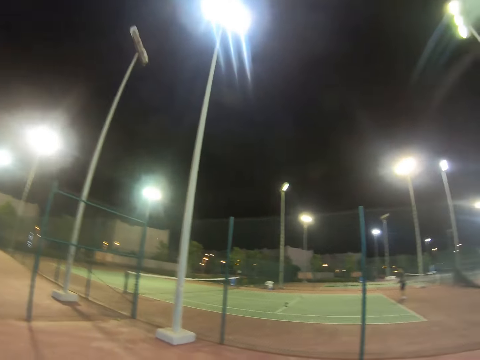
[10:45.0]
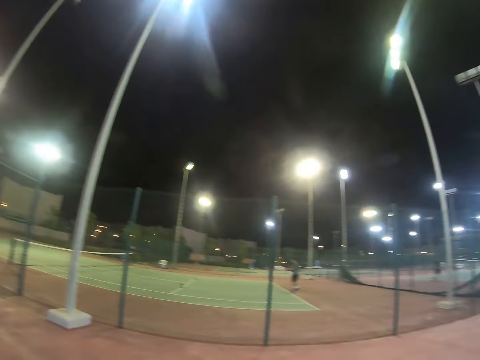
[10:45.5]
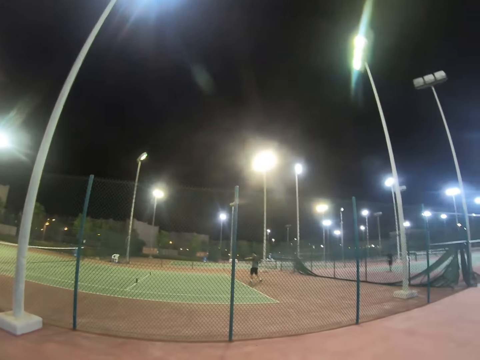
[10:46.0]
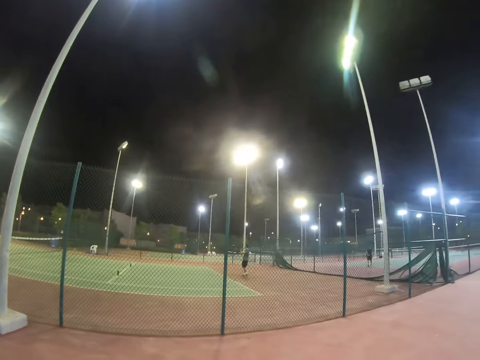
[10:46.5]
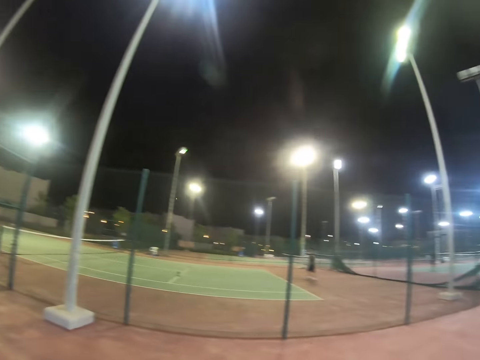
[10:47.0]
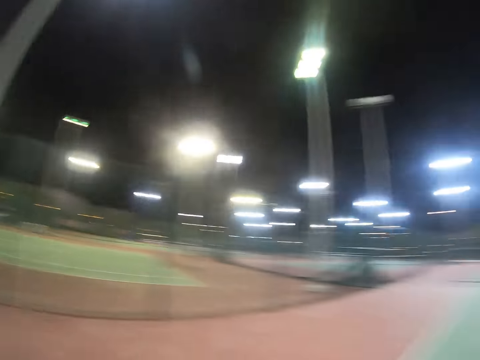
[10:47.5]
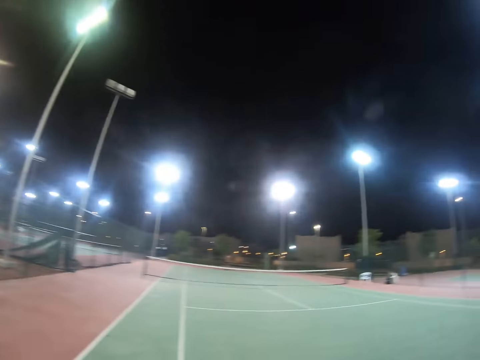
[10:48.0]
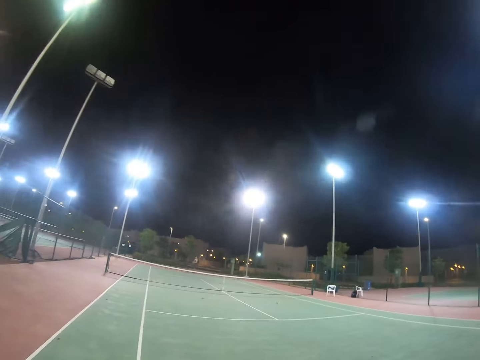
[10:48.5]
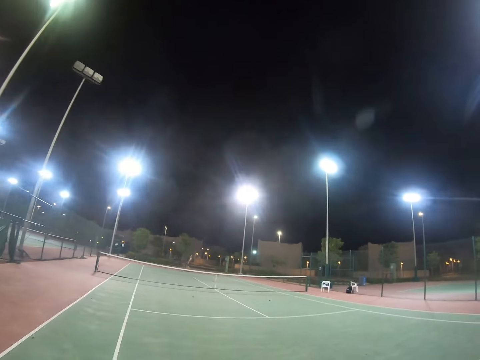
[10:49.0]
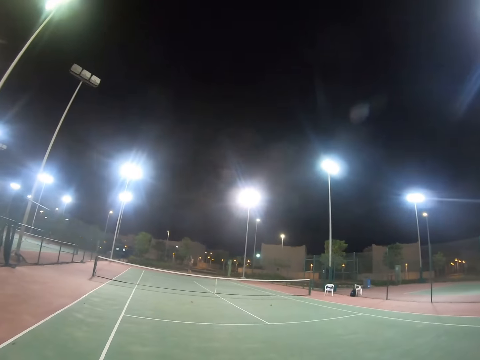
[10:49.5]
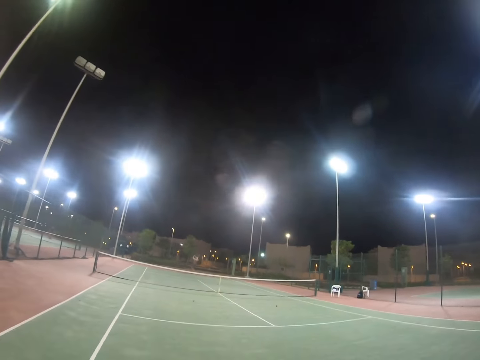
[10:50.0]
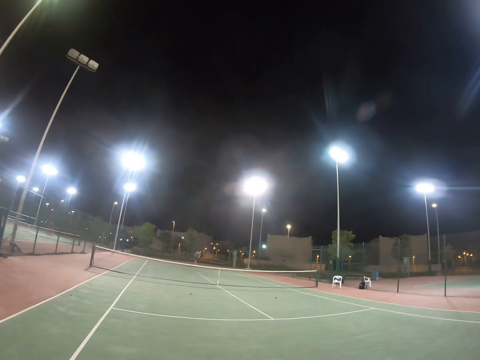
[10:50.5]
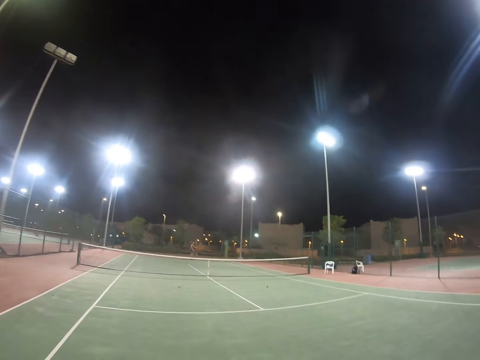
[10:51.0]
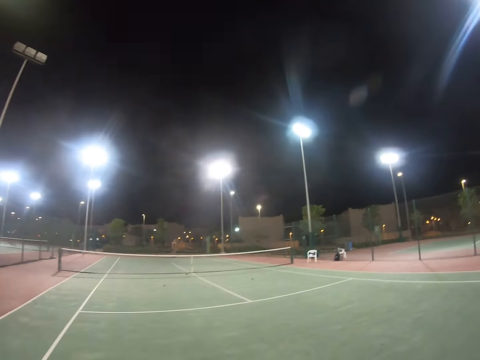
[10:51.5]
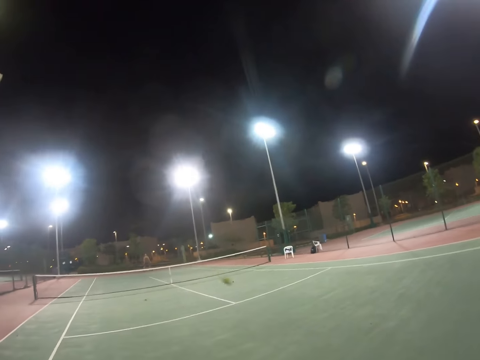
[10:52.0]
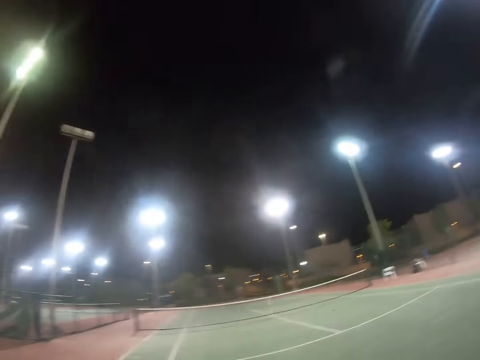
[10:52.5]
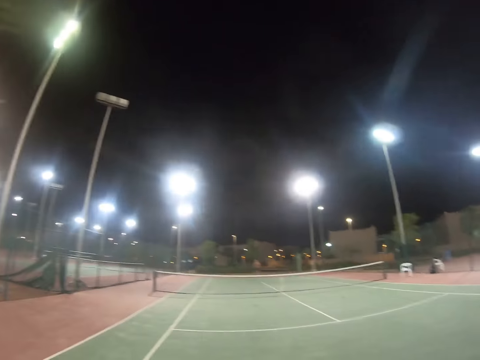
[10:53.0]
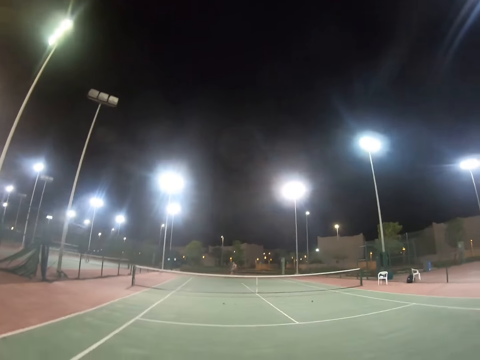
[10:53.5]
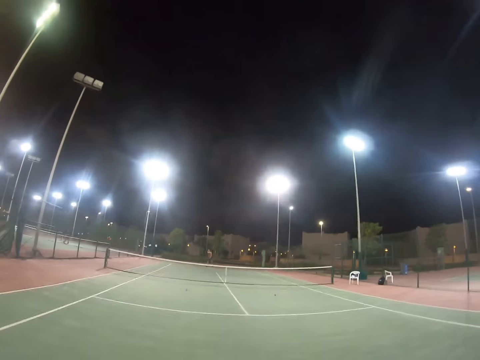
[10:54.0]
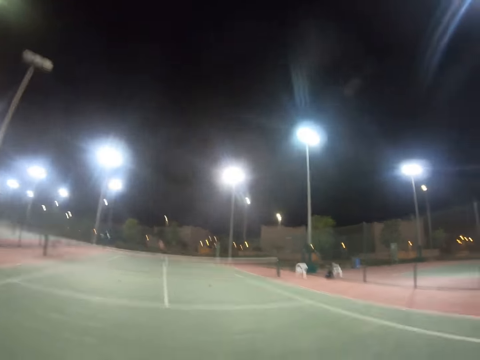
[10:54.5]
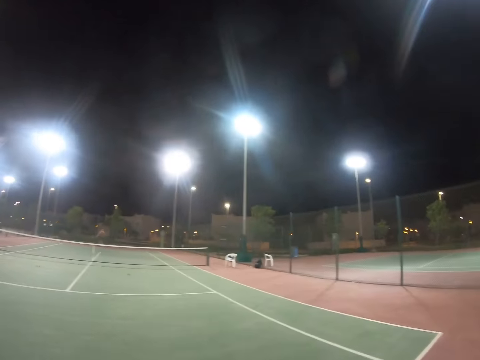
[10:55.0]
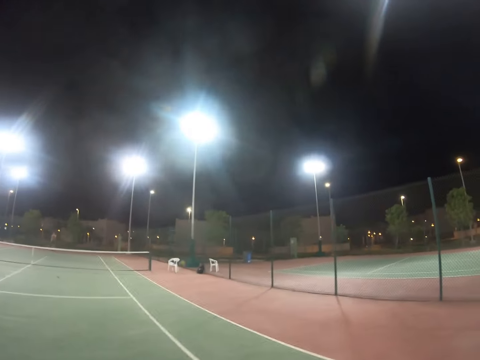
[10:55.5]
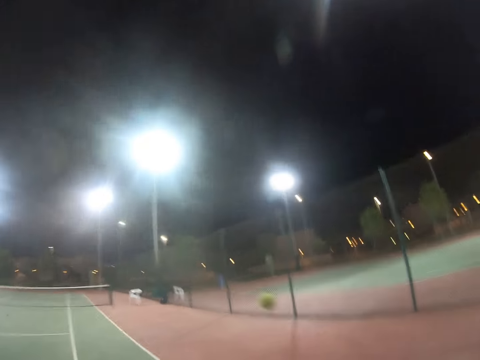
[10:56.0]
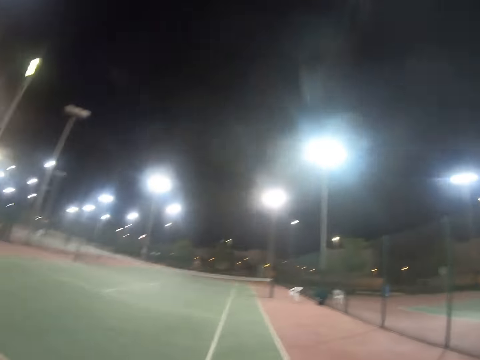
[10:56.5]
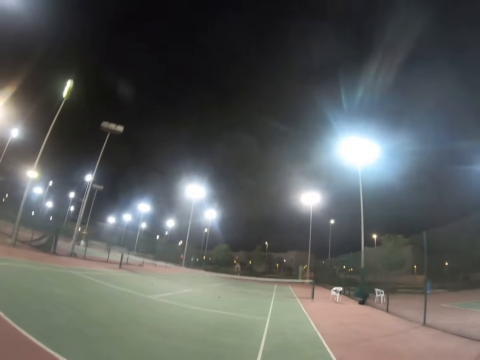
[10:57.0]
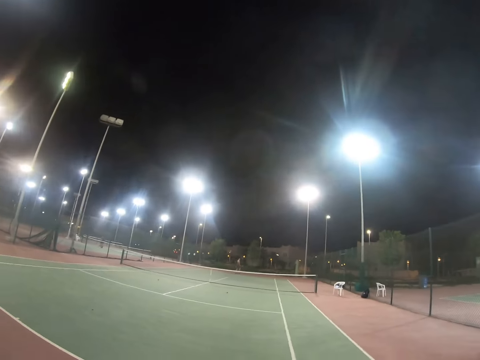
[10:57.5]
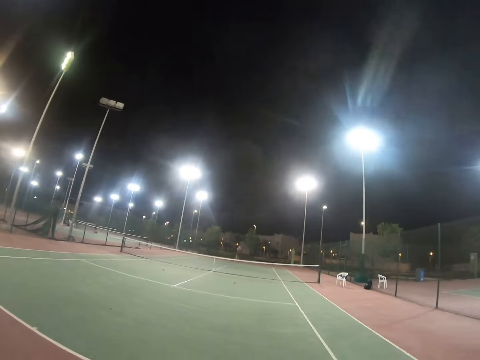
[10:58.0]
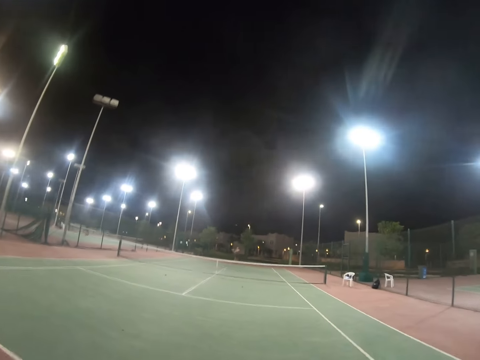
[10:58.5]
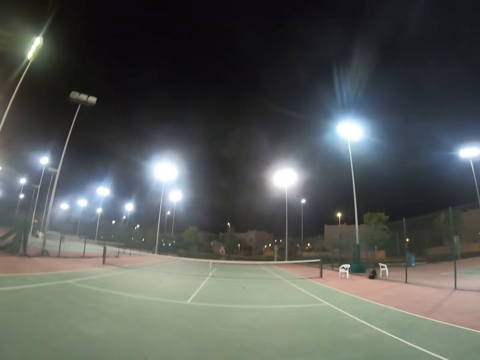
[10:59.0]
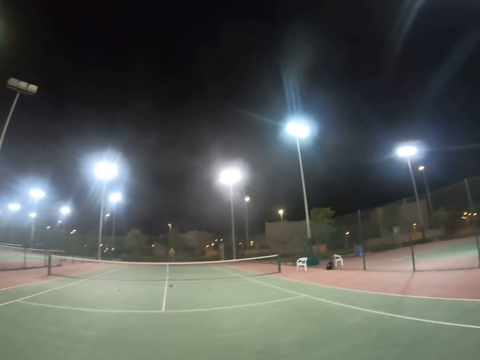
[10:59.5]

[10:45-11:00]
The camera wearer is looking sideways. A person appears doing something.

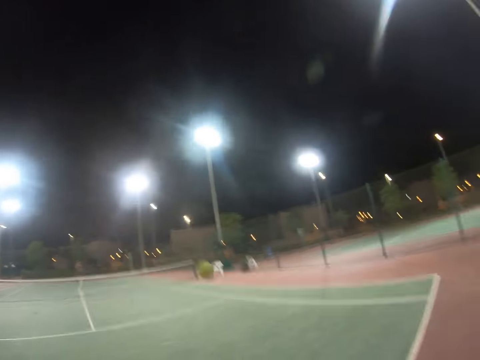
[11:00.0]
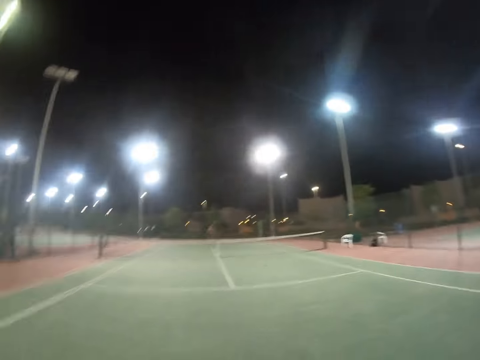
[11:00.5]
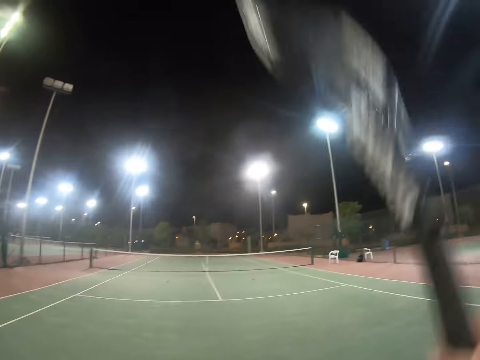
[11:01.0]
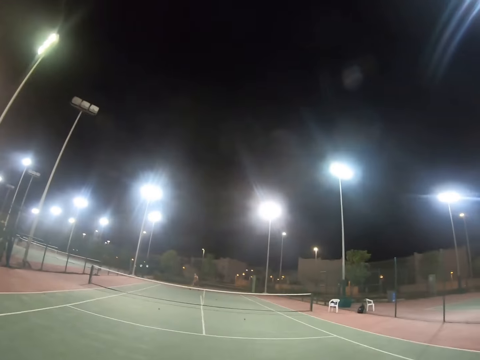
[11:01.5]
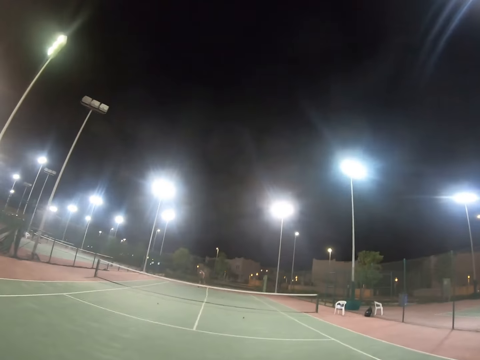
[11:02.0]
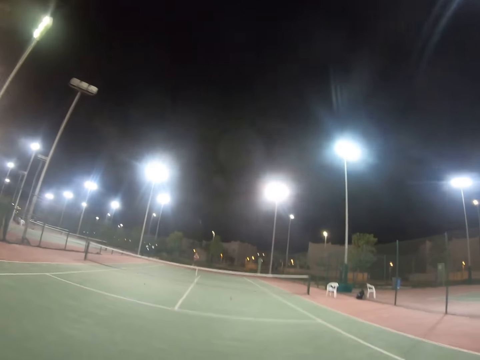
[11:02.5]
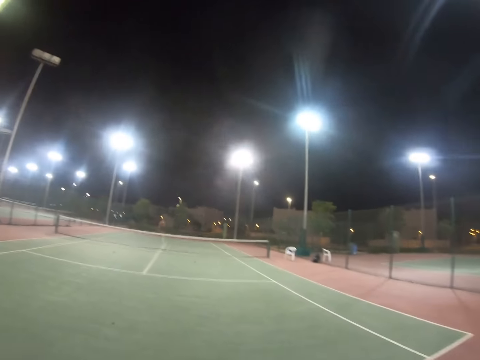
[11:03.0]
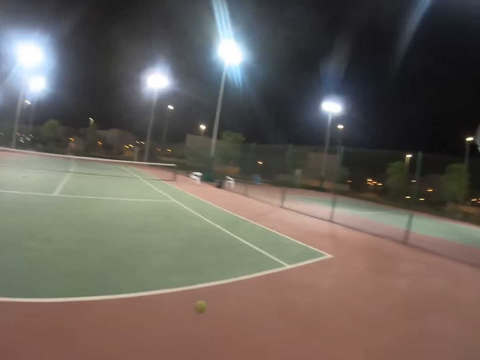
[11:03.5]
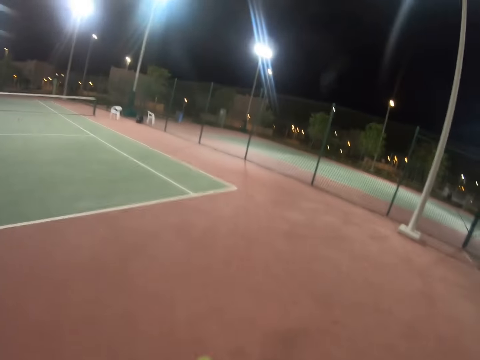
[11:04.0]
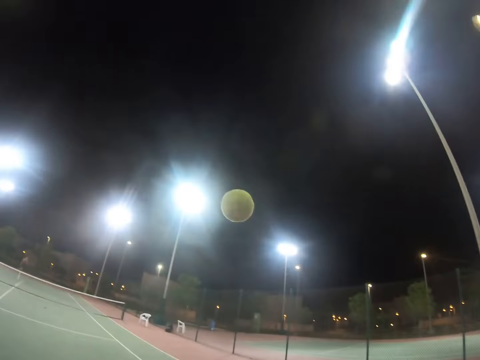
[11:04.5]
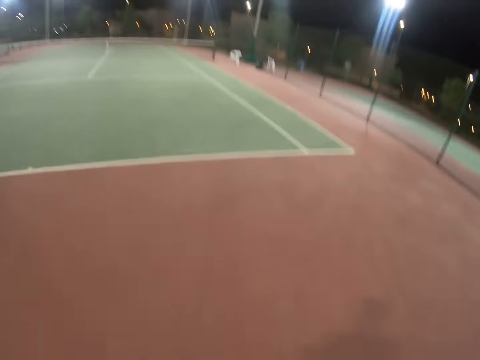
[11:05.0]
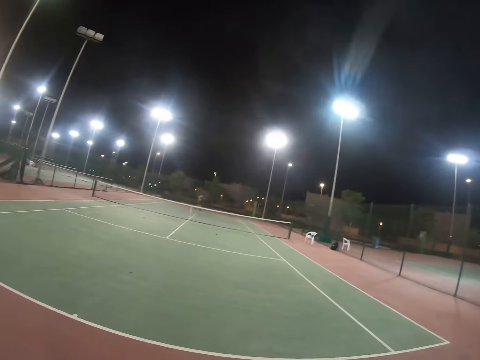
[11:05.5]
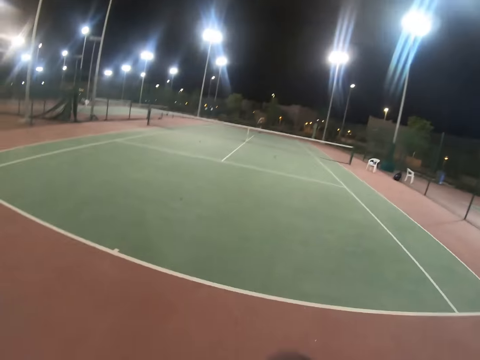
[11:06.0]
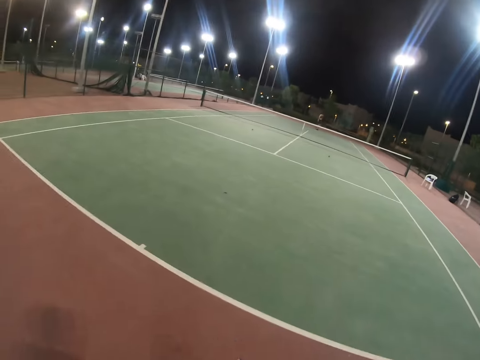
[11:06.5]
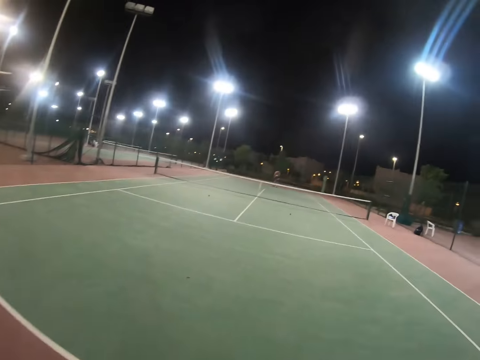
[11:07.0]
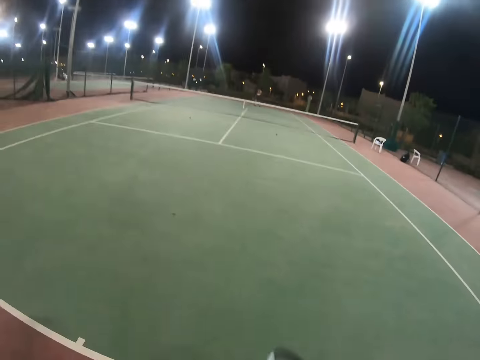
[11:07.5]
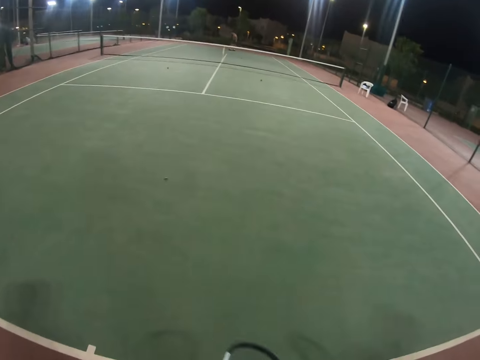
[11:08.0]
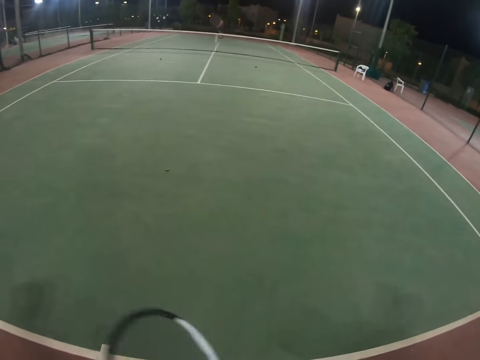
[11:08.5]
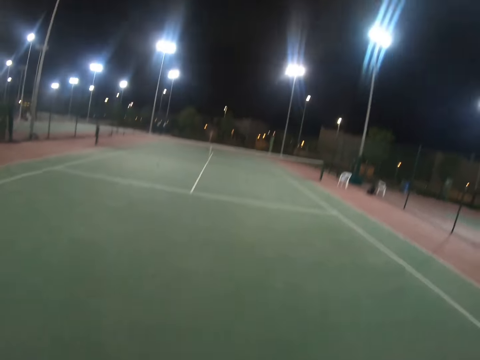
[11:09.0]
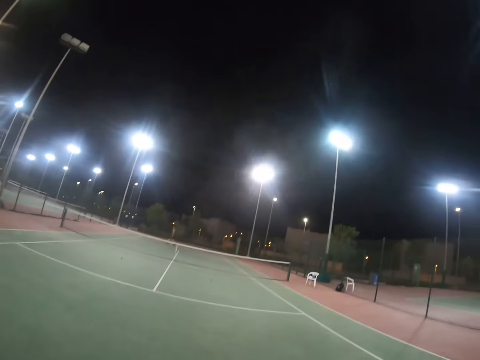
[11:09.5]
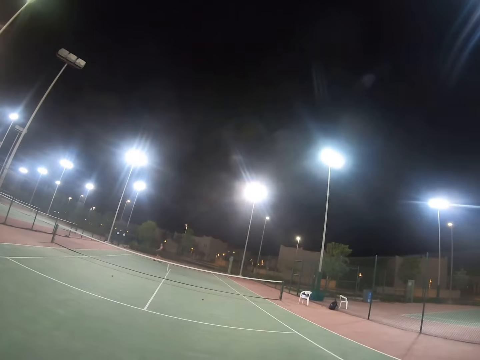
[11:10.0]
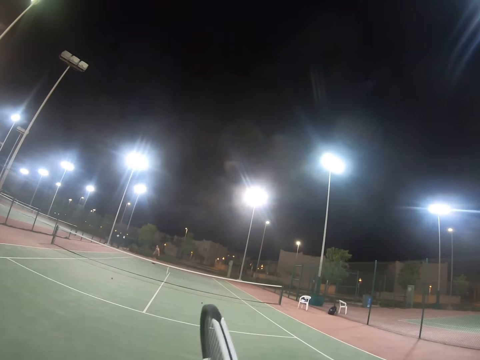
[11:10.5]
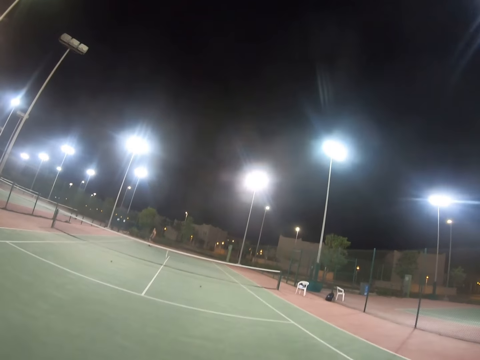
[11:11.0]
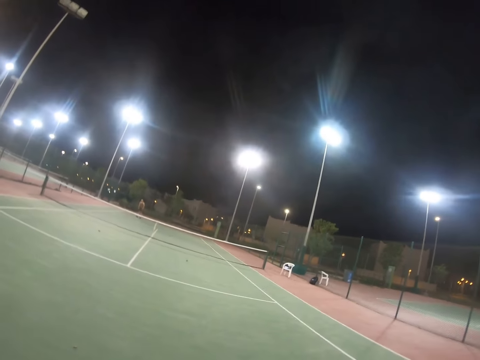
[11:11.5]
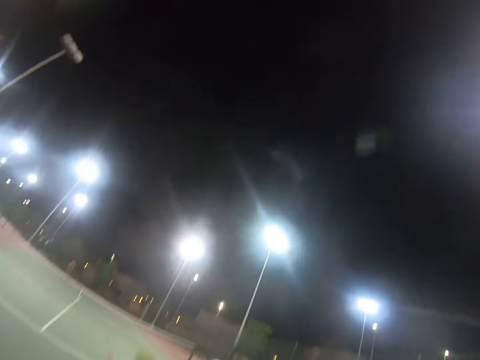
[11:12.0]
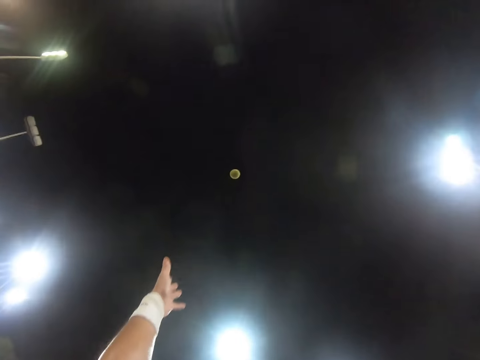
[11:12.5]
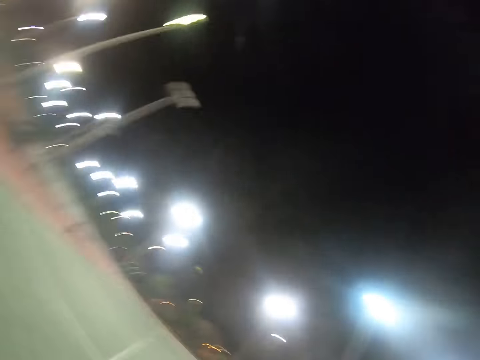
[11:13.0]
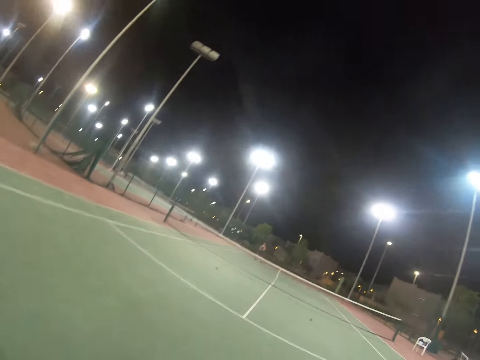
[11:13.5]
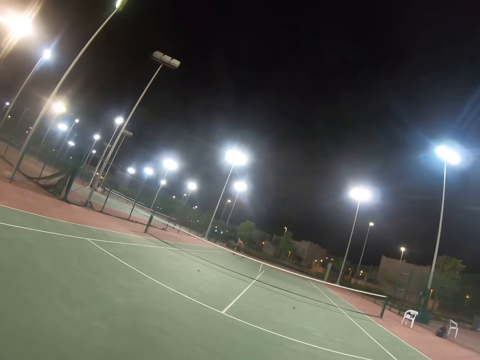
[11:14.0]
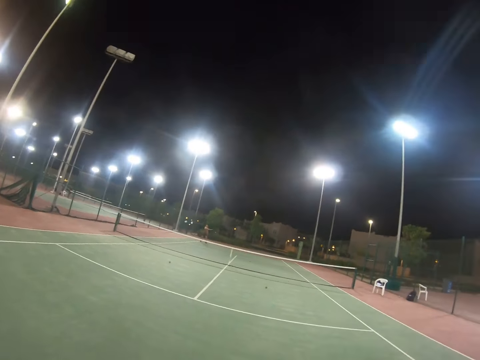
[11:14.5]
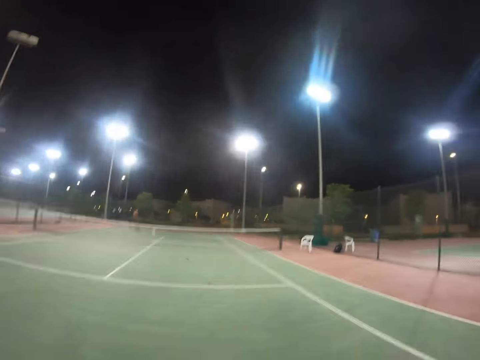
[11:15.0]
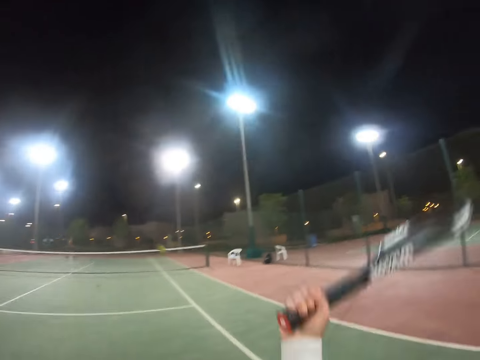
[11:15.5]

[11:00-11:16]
The camera wearer is running to hit the tennis ball.
